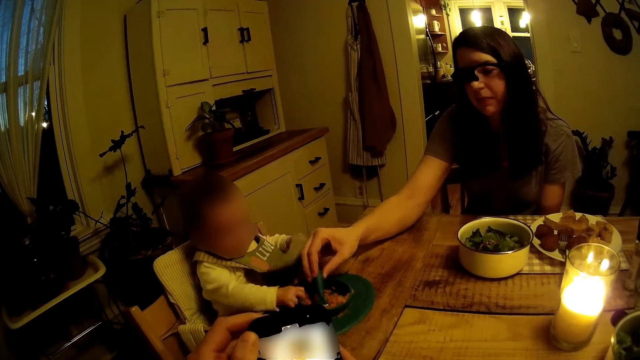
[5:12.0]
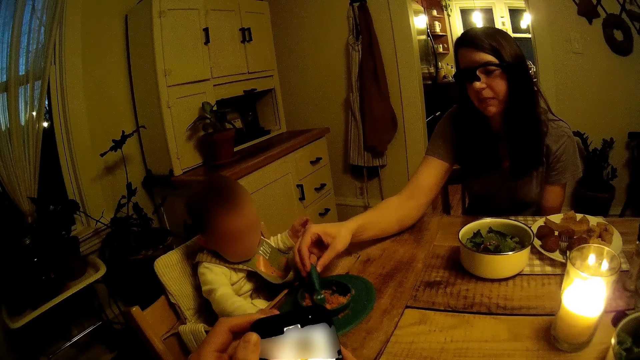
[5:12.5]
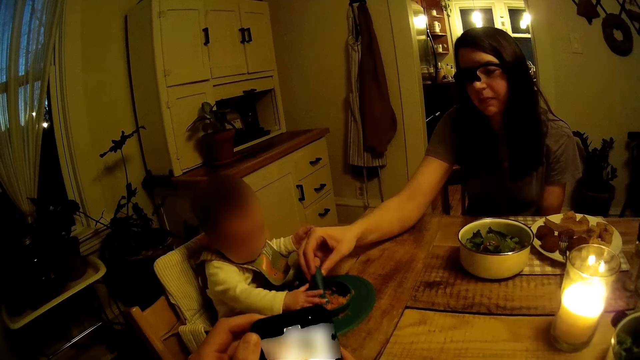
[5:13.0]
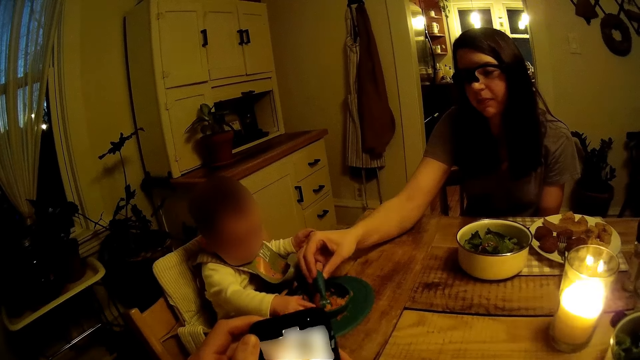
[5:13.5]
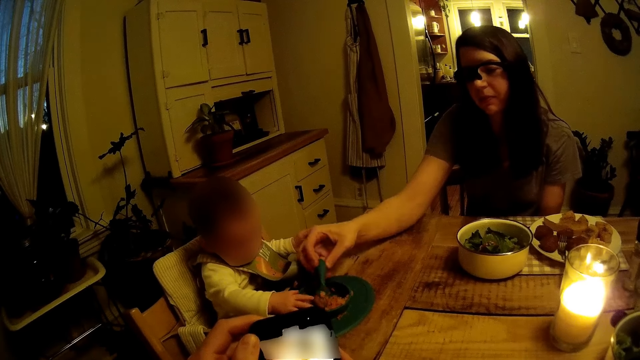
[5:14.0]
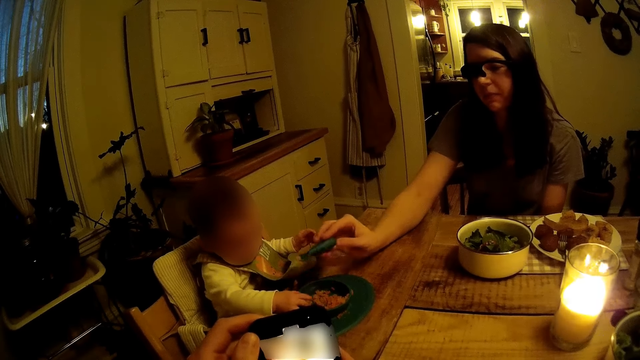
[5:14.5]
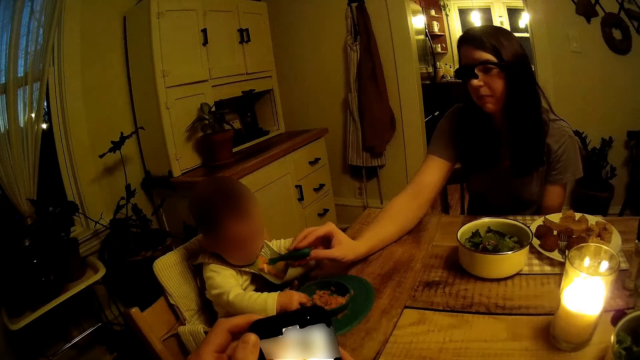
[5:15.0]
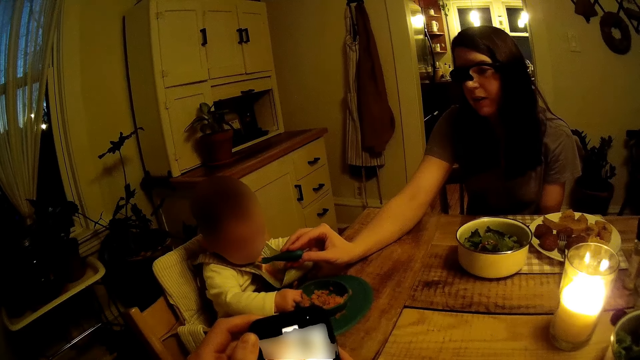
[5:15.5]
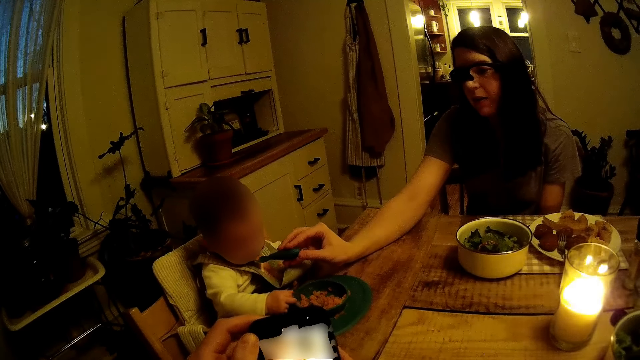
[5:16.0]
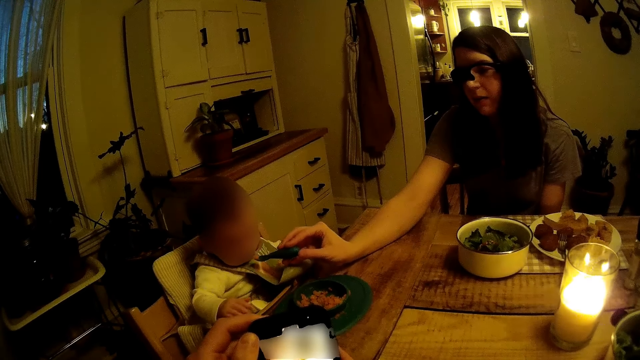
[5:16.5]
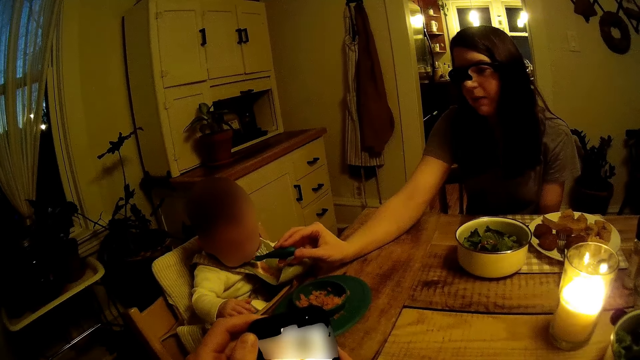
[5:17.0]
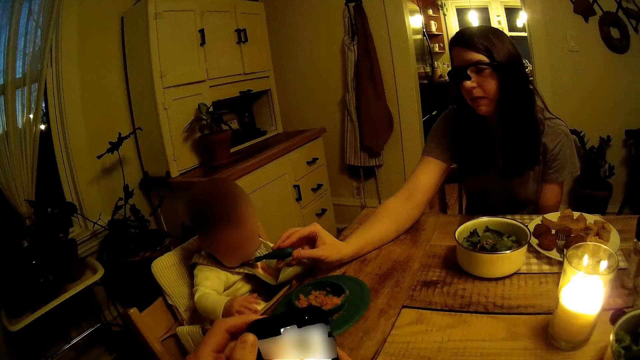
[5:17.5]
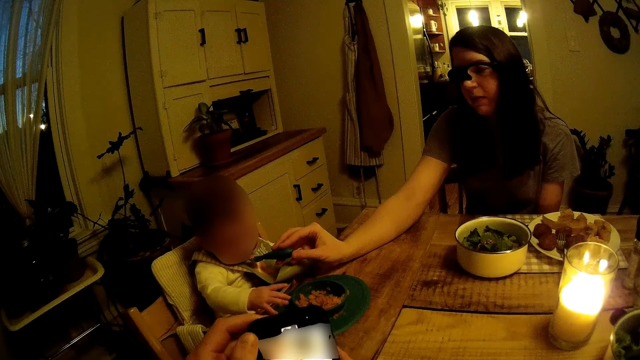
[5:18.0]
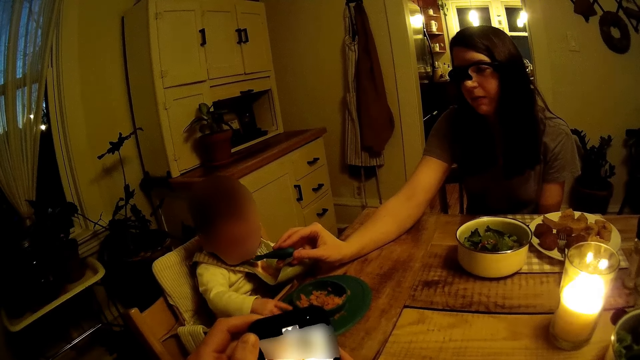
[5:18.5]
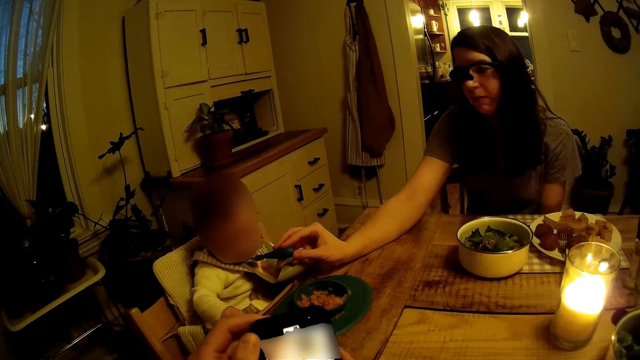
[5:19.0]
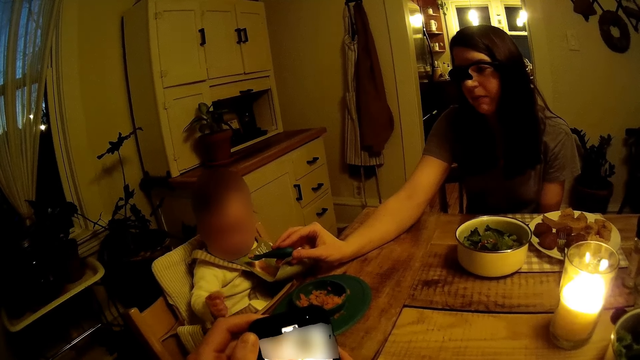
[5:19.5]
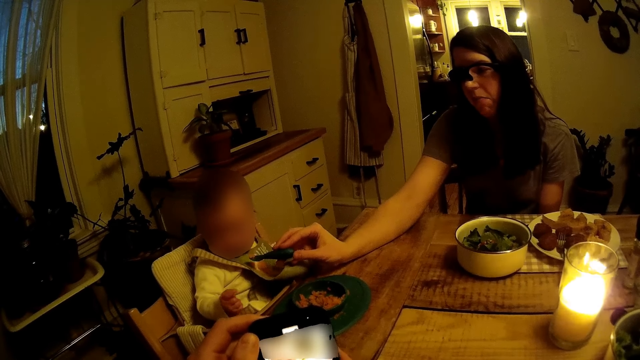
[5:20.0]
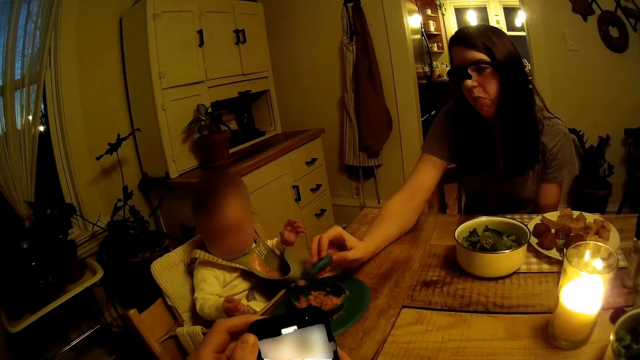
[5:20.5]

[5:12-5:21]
The woman scoops a meal from the bowl of food on the table with the spoon in her right hand.

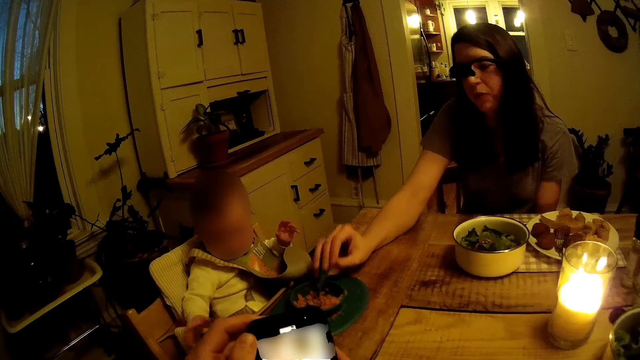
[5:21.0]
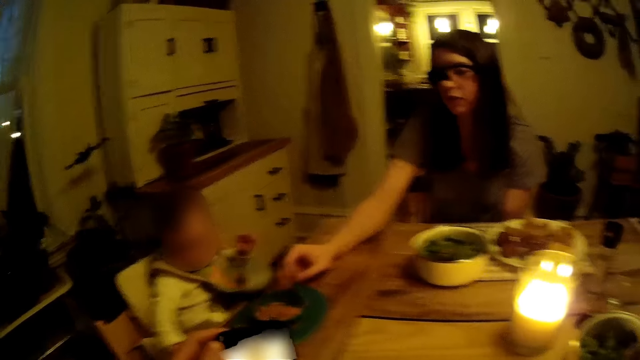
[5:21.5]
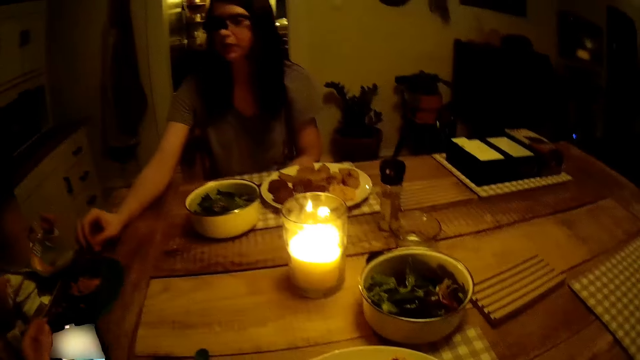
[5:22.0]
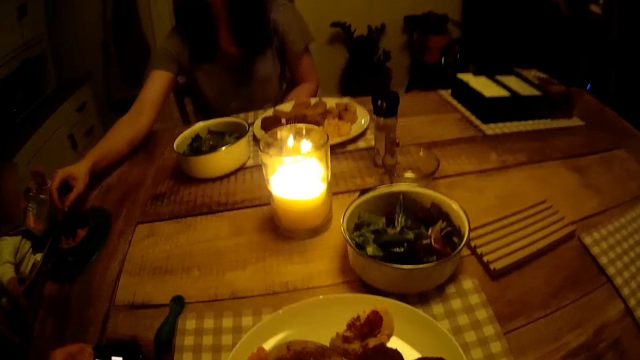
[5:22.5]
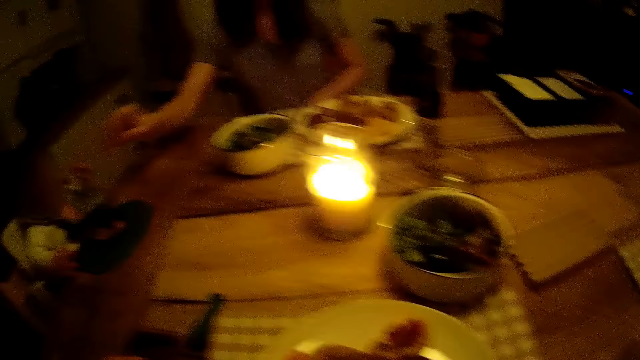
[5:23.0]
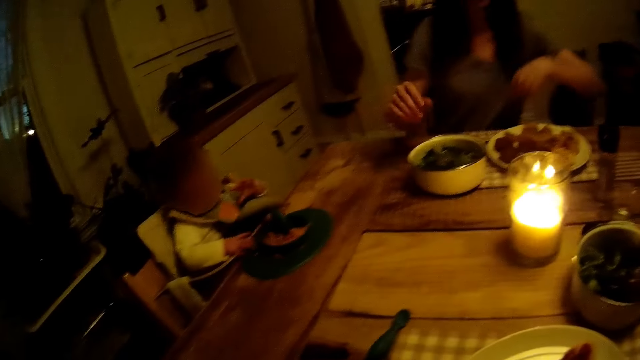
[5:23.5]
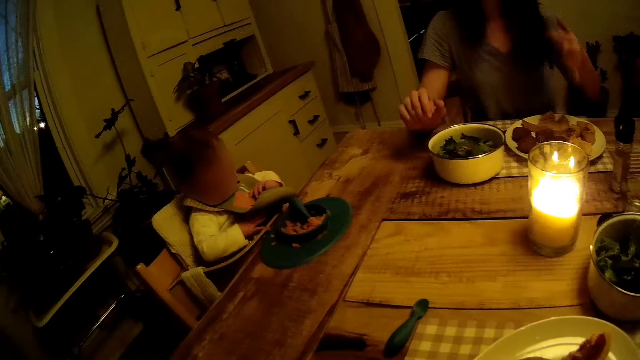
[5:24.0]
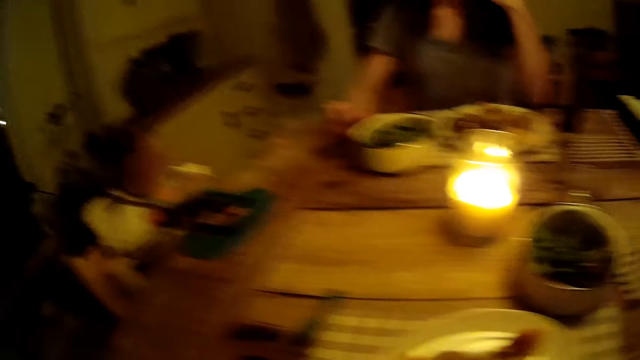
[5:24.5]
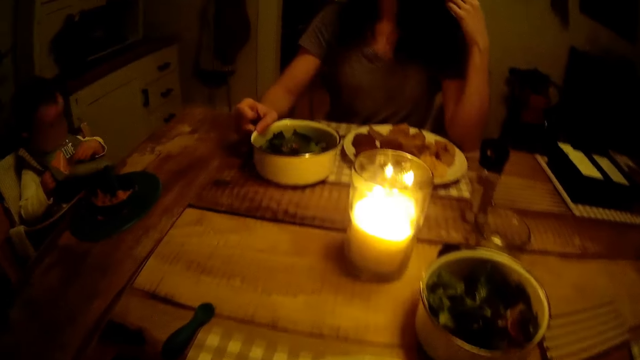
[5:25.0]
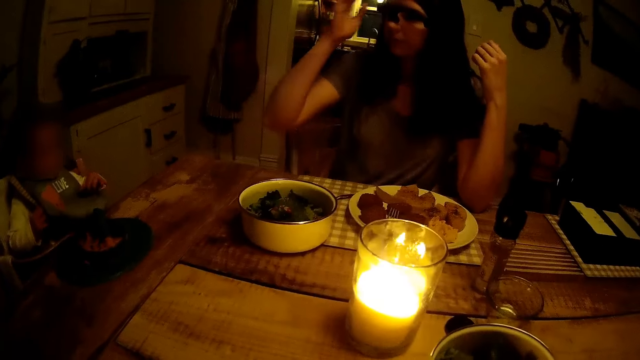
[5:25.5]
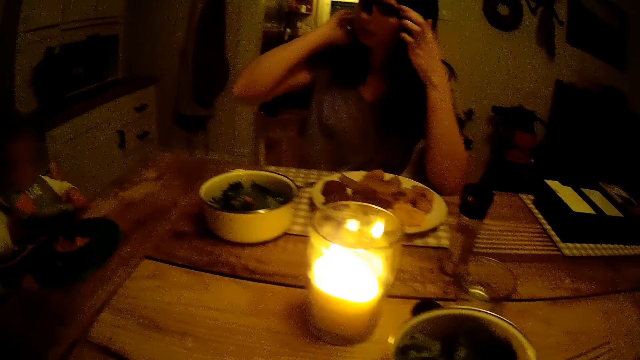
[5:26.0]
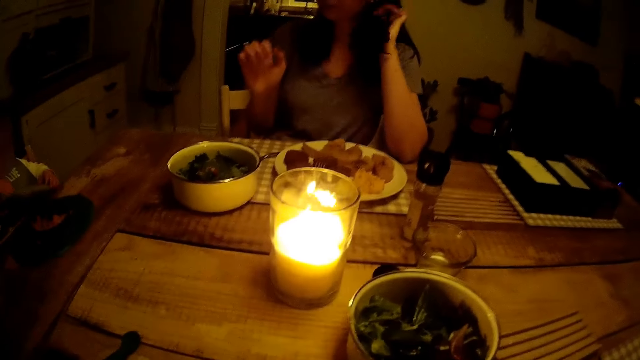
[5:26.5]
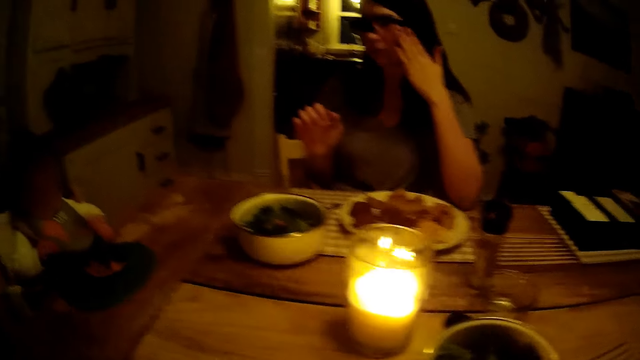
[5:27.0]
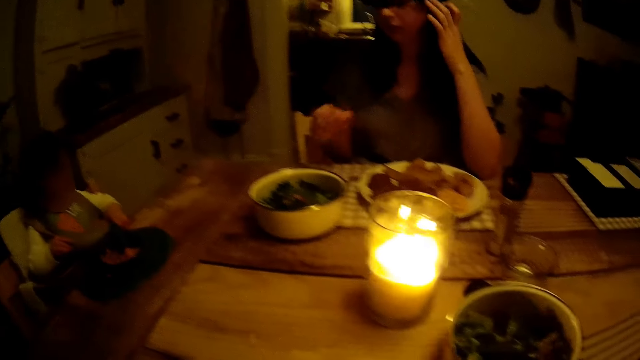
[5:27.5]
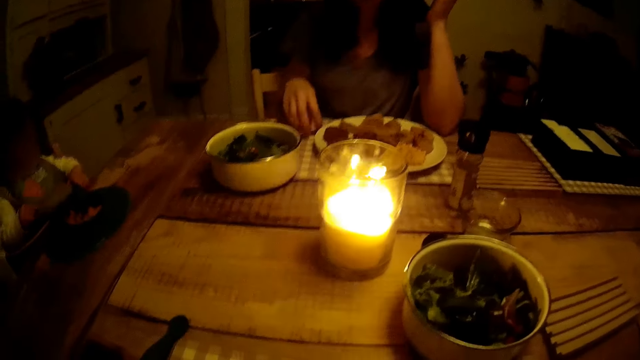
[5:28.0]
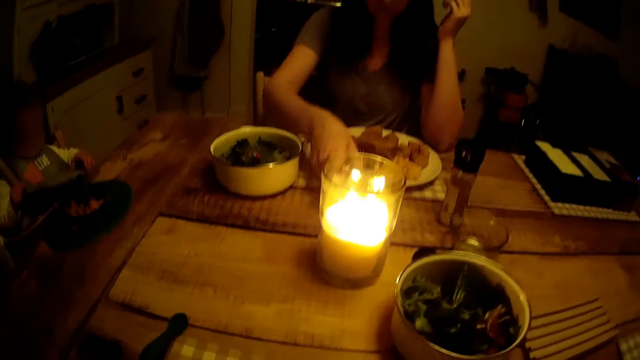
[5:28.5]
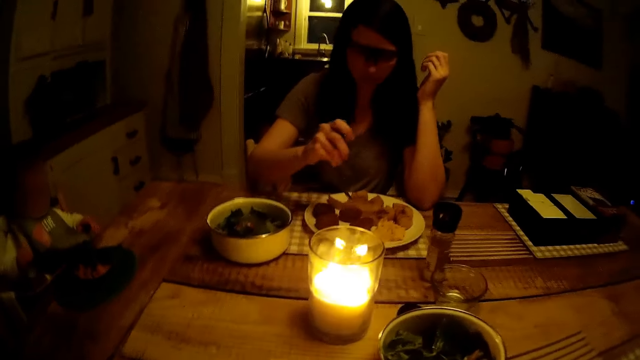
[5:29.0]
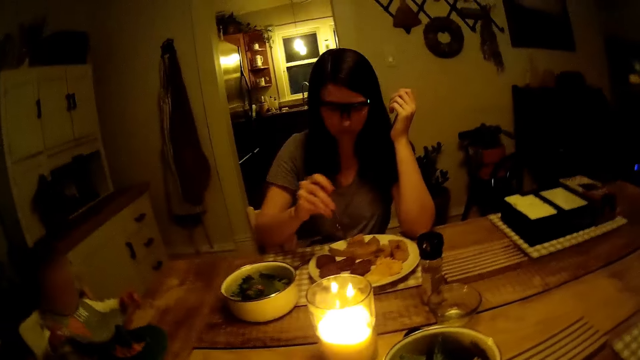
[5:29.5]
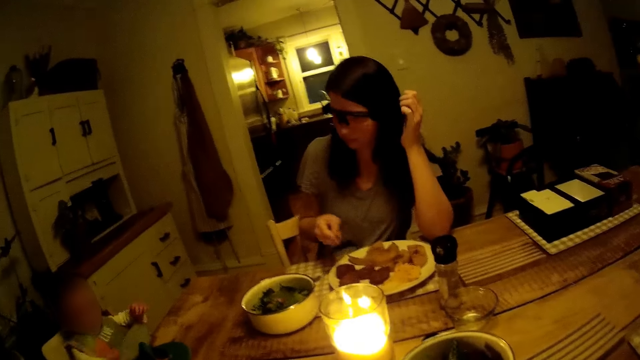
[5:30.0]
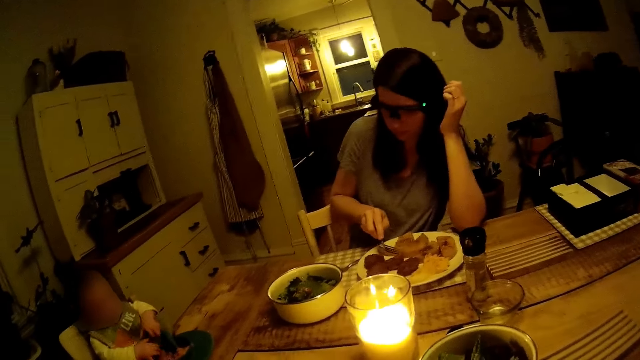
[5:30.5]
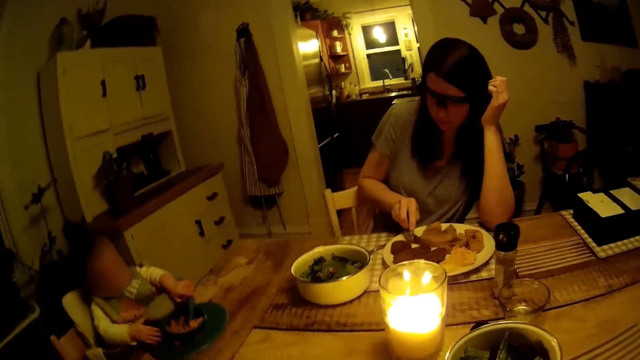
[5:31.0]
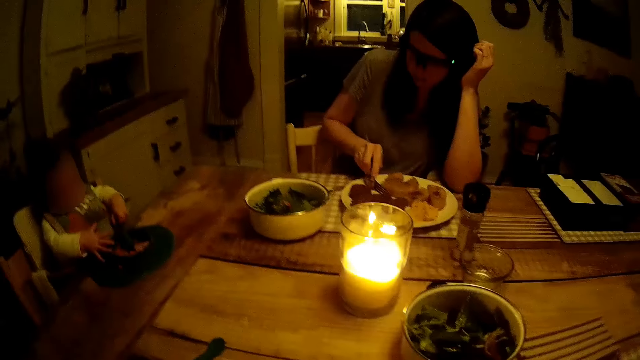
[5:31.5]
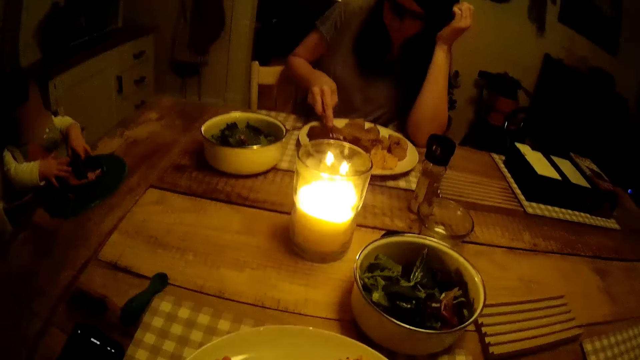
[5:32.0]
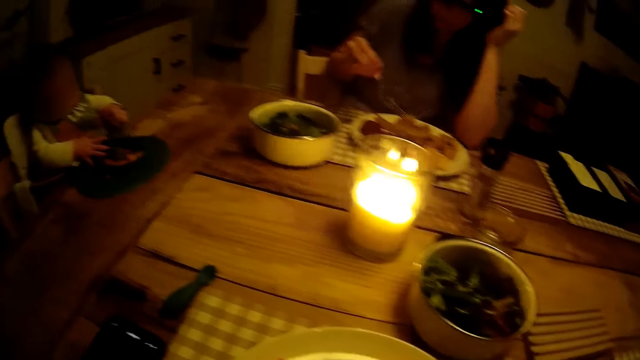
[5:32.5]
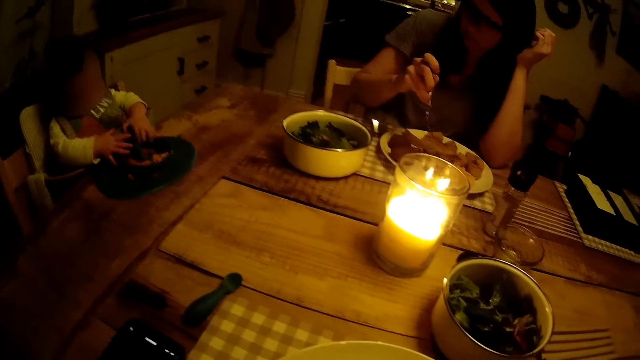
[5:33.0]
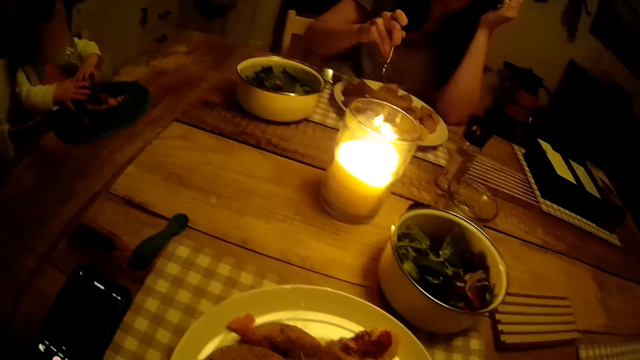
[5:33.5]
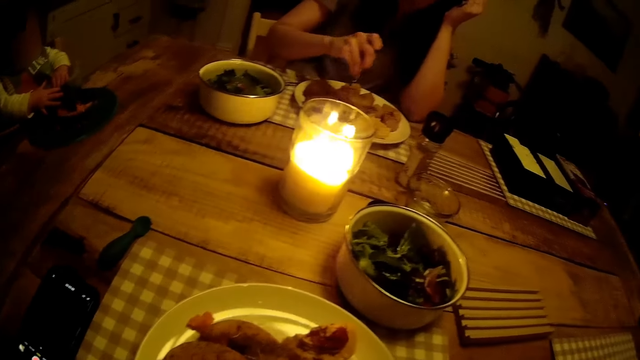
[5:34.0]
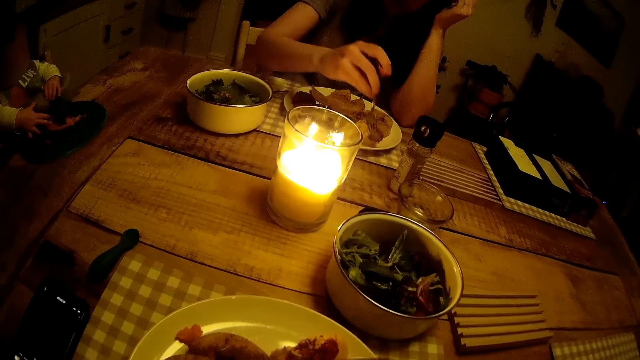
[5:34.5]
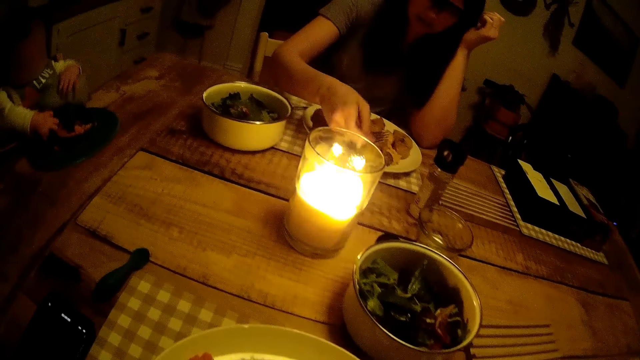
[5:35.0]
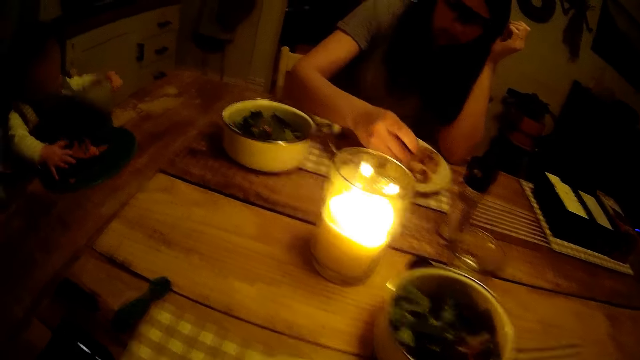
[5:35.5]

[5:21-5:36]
The woman pours the meal into the bowl of food on the table with the spoon in her right hand. She places the spoon in the bowl of food on the table with her right hand. The camera wearer drops the phone on the table with his left hand. He looks around the table. The woman adjusts her hair with her left hand. She adjusts her hair with her right hand. She adjusts her hair with her left hand. She adjusts her glasses with her left hand. The baby plays with his bib with both hands. The woman picks up a fork from the table with her right hand. She moves the meal in a plate on the table with the fork in her right hand. She slices the meal in the plate on the table with the fork in her right hand. She picks up the meal from the table with the fork in her right hand. The camera wearer interacts with the woman.
